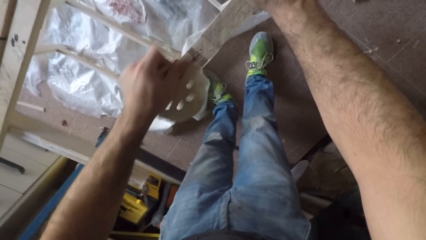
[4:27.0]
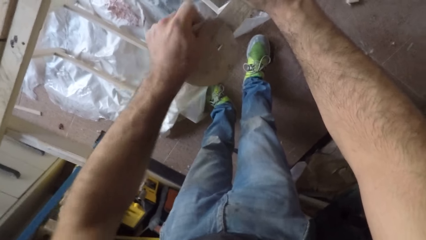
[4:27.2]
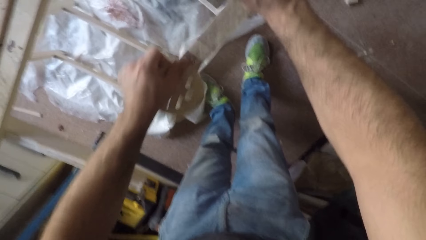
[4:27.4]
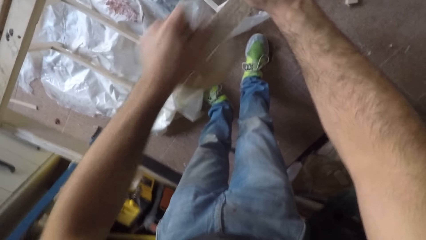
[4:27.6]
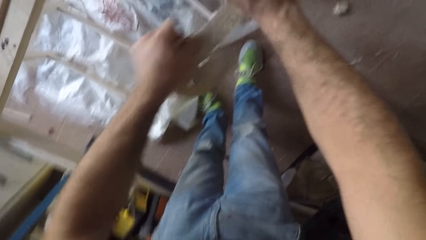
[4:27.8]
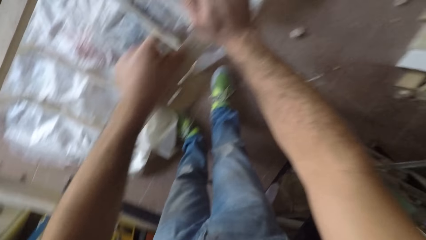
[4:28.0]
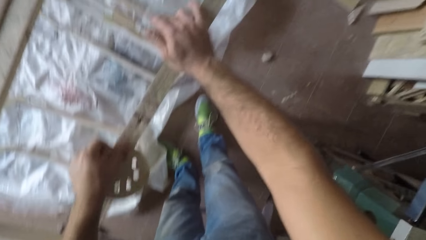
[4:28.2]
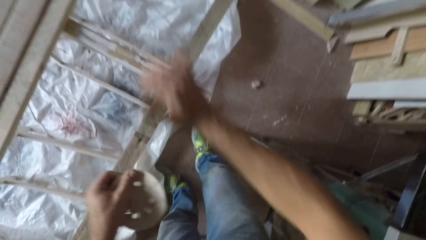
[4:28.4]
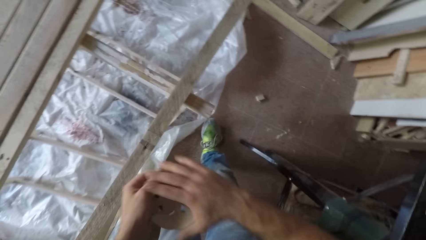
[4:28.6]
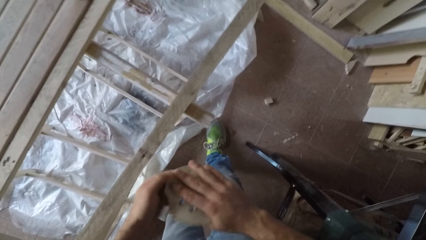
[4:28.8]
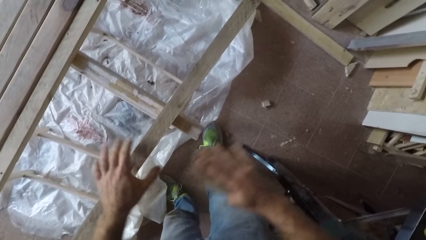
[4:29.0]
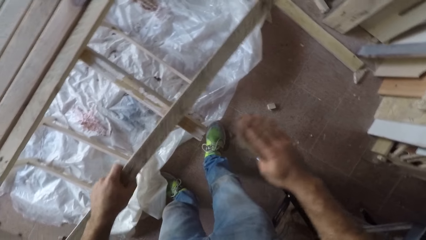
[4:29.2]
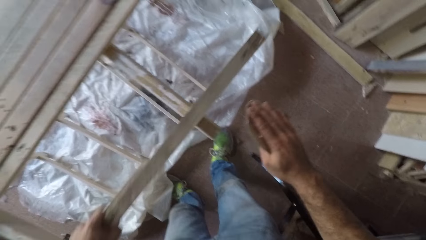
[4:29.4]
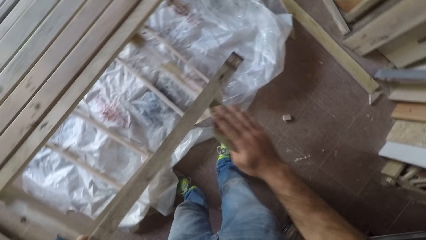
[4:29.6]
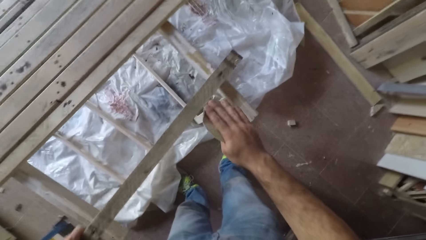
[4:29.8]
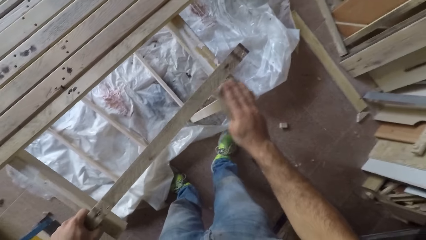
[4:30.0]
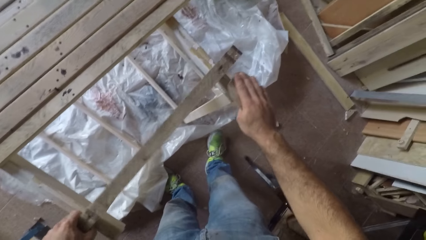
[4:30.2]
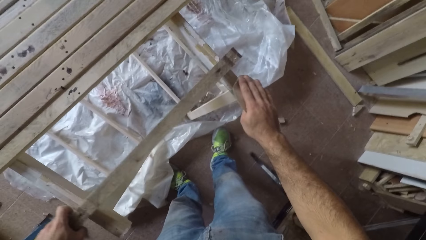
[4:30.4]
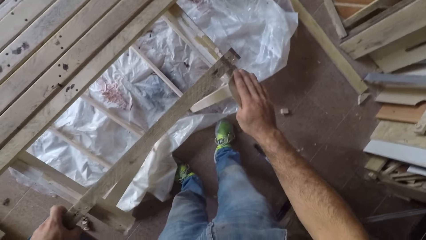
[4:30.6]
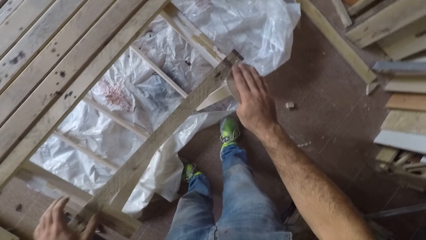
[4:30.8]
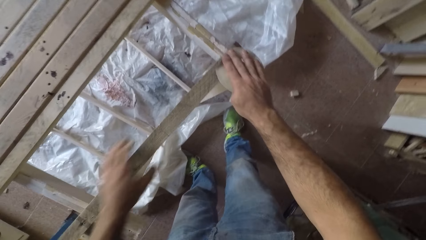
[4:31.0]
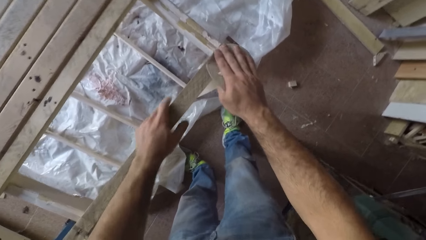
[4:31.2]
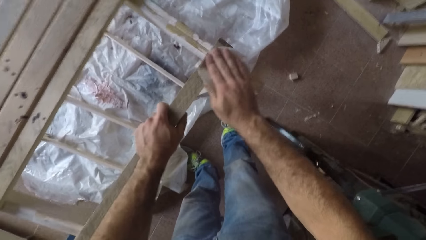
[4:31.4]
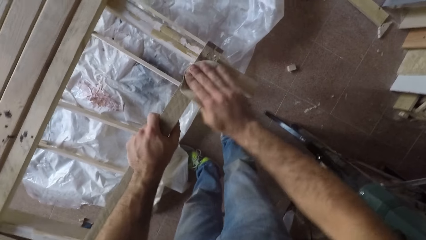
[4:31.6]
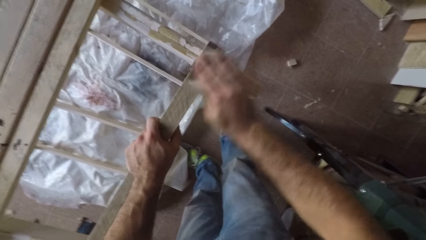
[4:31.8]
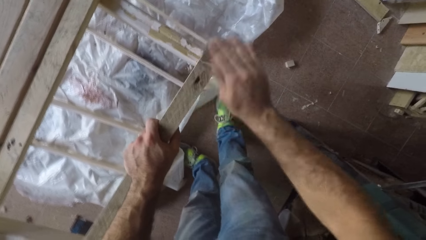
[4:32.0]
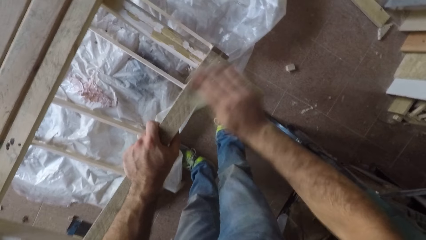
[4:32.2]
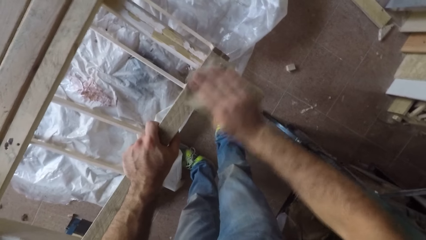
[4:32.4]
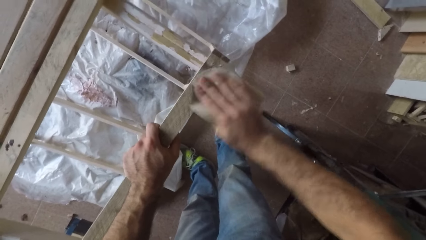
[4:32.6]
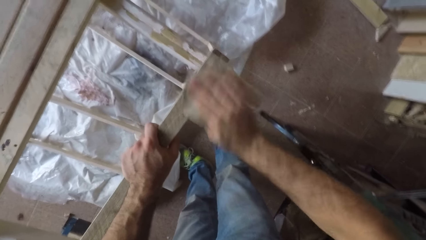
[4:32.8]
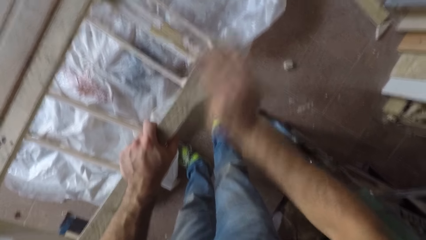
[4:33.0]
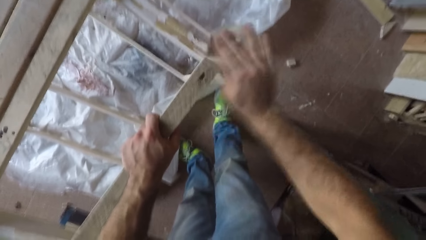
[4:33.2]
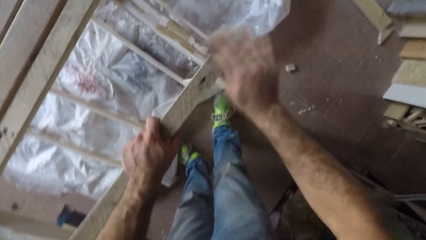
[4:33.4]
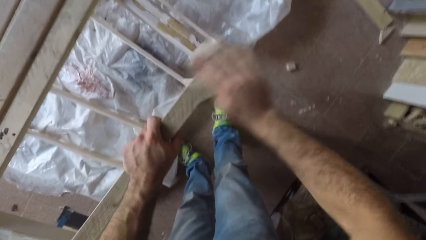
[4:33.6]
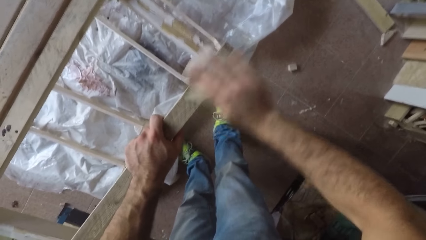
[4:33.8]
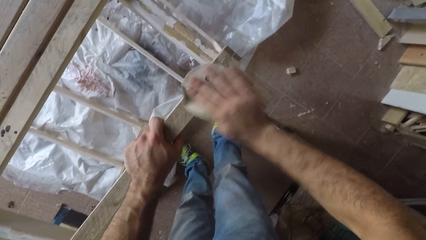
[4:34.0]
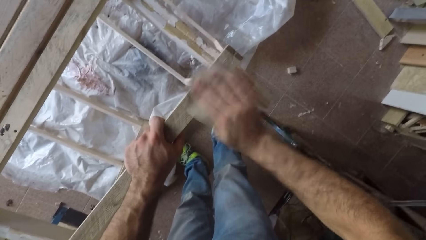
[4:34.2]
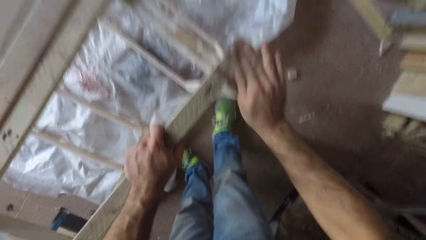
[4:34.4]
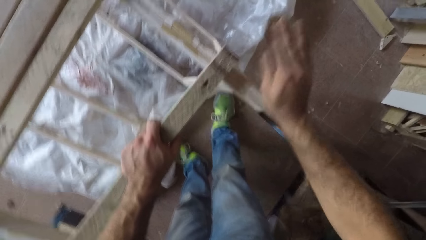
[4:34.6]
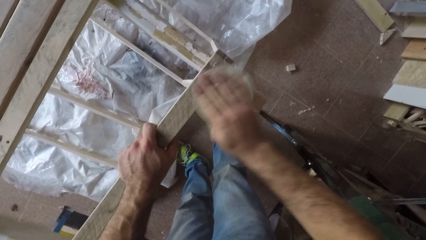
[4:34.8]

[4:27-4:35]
The camera wearer passes the sandpaper from his left hand to his right hand. He adjusts the wooden plank with his left hand. He holds the wooden plank with his left hand and smoothens the wooden plank with the sandpaper.

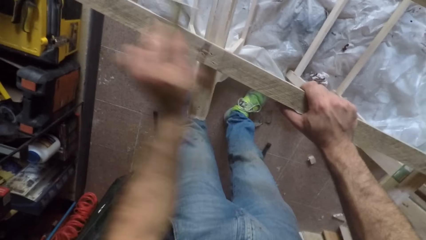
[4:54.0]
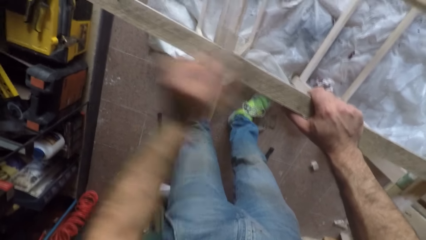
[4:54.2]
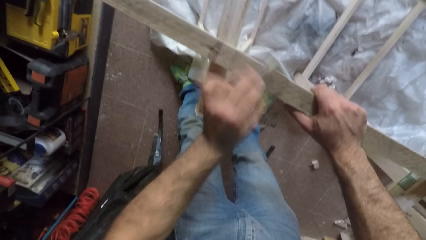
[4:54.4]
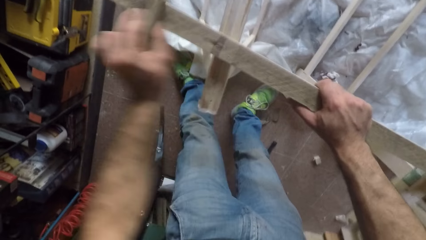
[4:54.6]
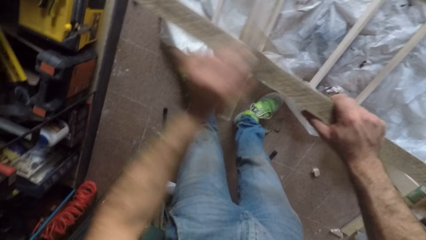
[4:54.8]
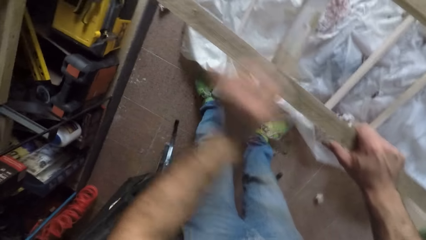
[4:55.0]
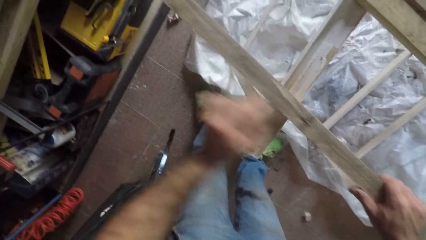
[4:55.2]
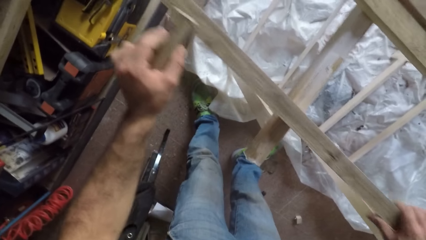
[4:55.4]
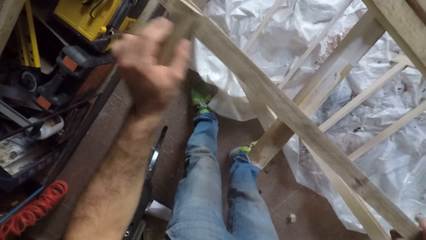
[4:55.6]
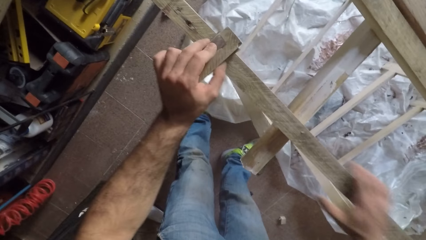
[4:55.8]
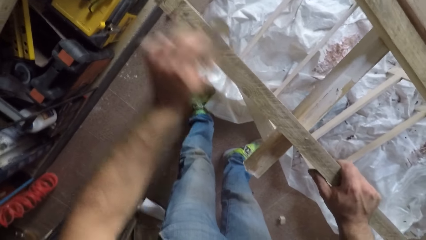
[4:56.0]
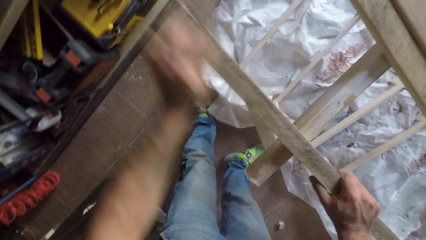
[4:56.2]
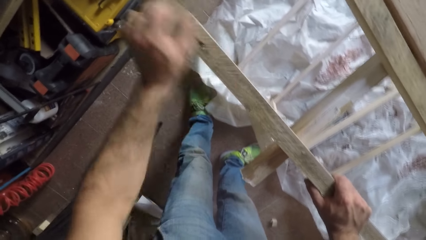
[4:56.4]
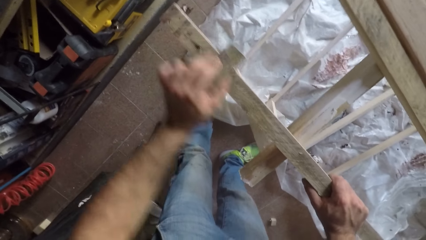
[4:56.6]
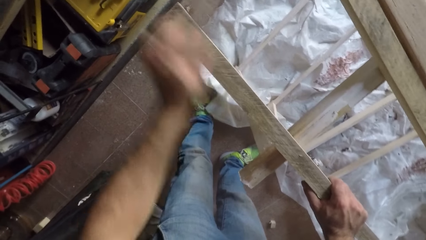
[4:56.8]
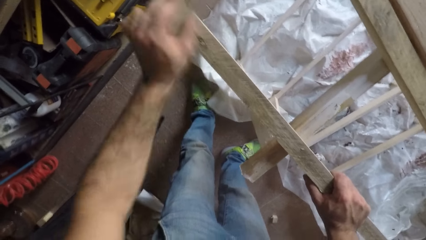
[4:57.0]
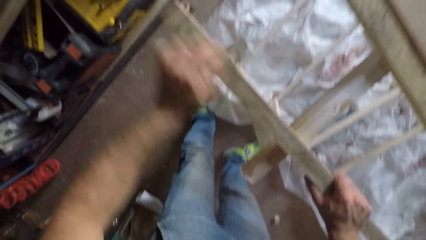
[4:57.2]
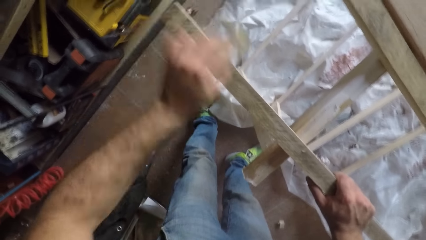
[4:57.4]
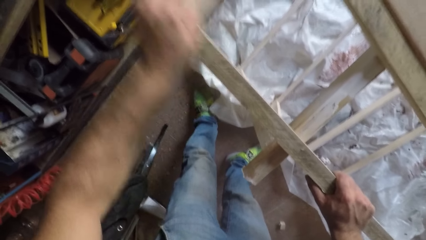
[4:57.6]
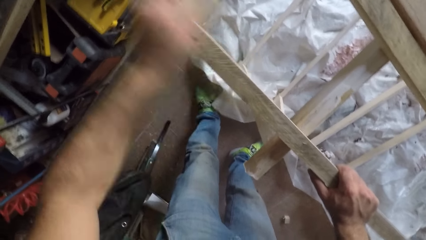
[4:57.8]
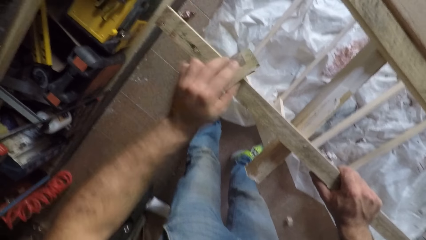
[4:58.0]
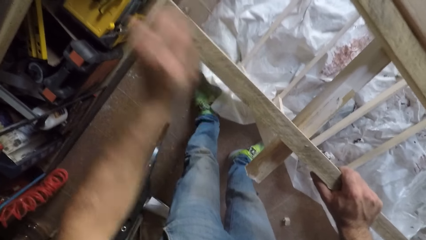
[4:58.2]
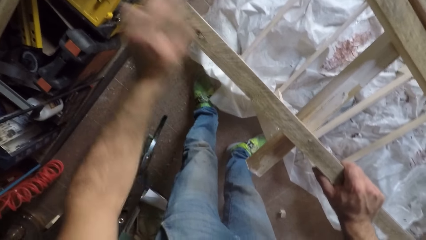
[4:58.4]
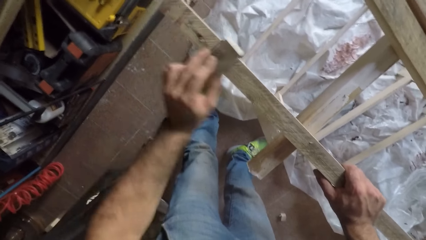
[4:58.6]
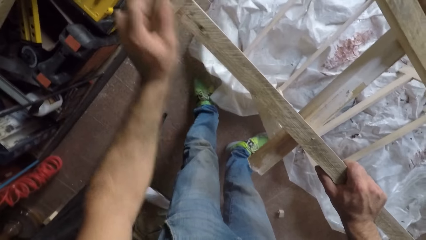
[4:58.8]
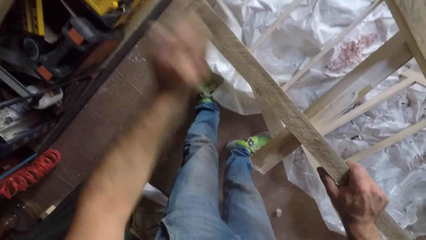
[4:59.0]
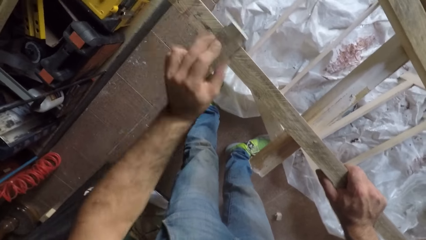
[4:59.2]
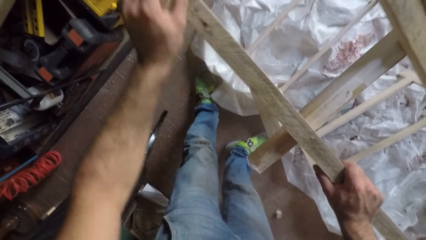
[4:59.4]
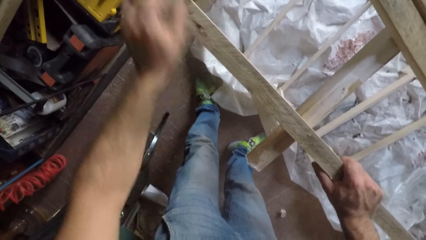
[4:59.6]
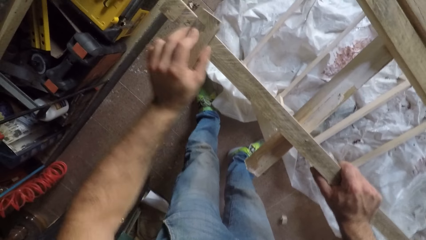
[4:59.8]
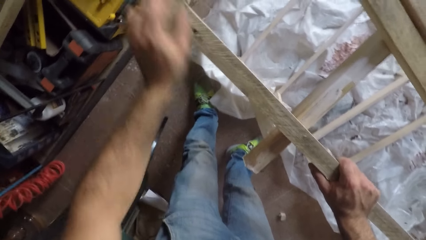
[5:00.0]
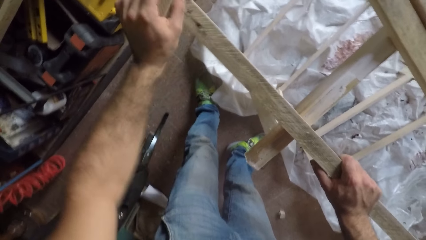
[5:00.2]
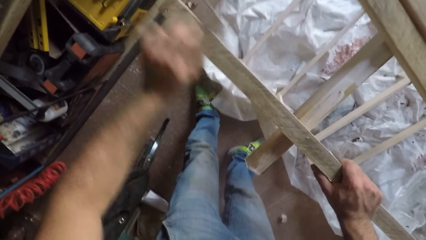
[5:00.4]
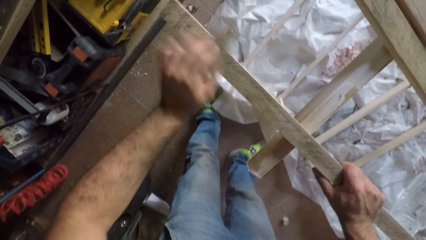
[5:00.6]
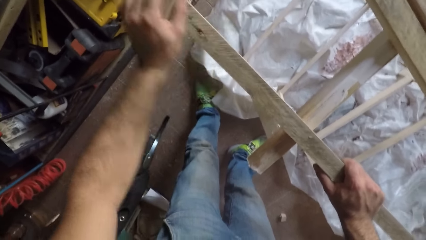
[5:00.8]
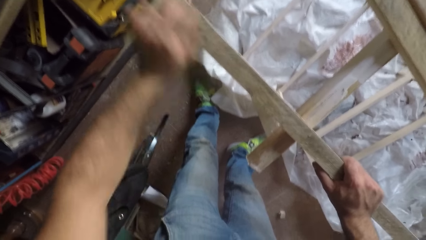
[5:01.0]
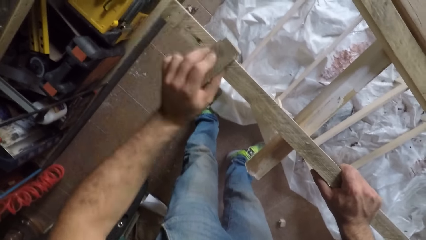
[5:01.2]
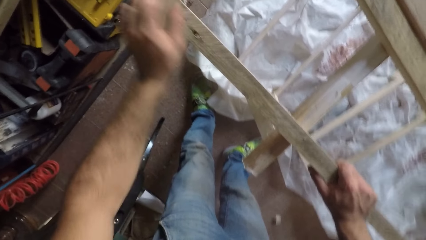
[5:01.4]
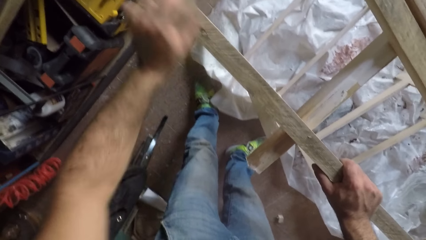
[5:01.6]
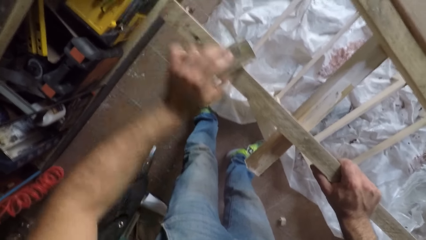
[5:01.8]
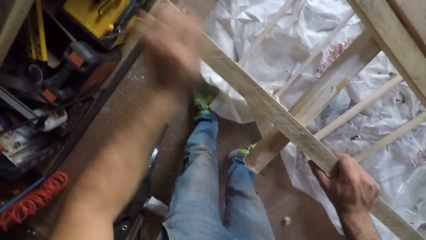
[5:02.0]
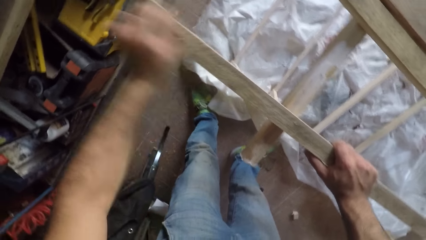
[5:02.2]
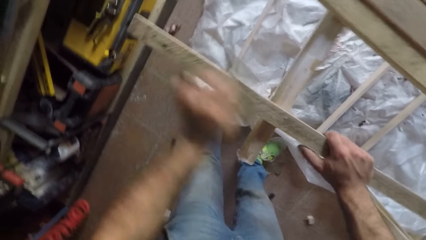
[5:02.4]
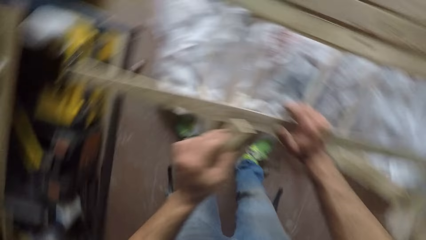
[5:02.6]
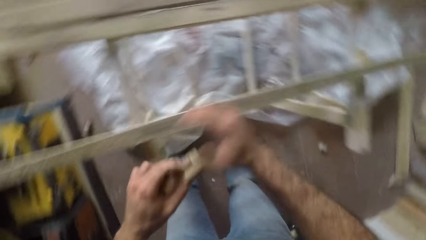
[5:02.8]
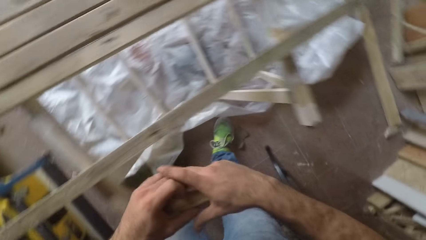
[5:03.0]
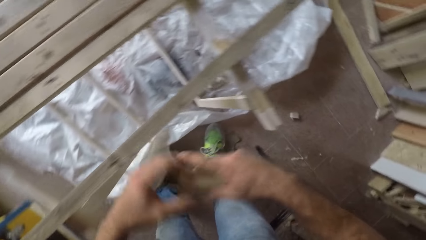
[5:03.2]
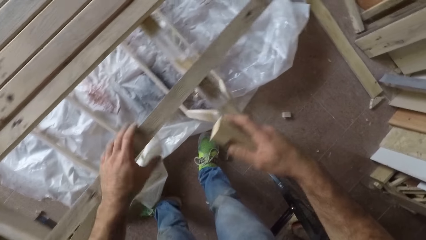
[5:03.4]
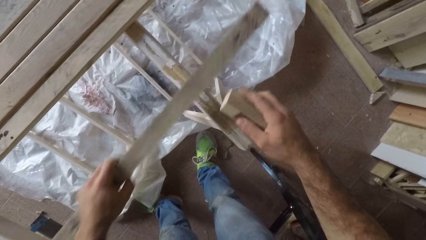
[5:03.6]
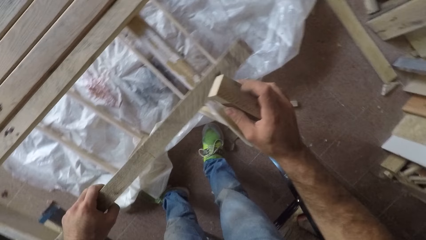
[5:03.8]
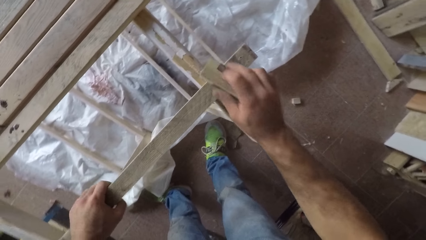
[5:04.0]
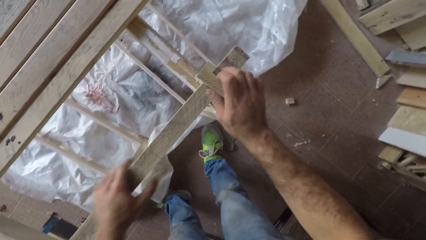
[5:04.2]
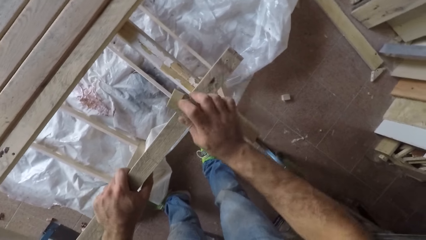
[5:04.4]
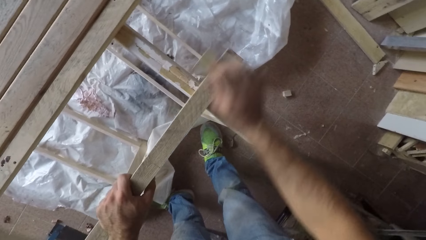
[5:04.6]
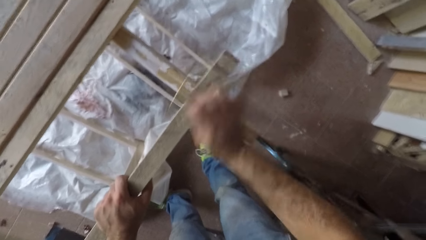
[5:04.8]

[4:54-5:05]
The camera wearer removes the sandpaper from the wood and rubs the sandpaper over the wood. He removes the sandpaper from the wood. He passes the sandpaper from his left hand to his right hand. He holds the wood with his left hand and rubs the sandpaper over the wood with his right hand.
